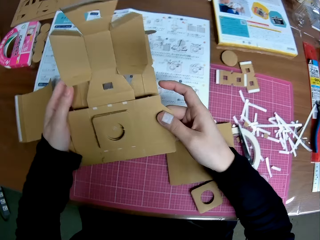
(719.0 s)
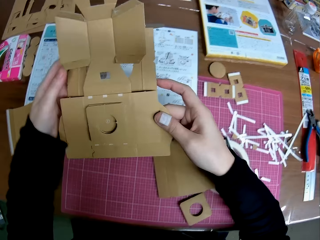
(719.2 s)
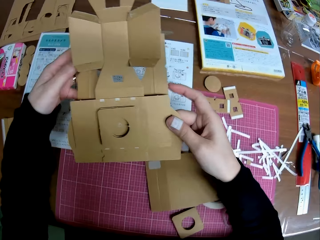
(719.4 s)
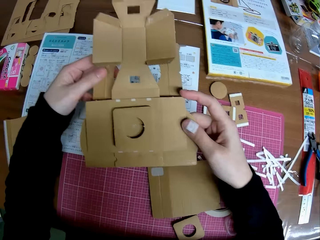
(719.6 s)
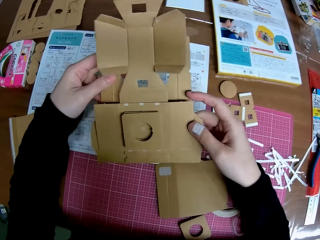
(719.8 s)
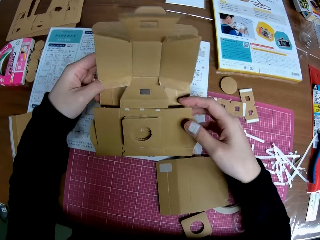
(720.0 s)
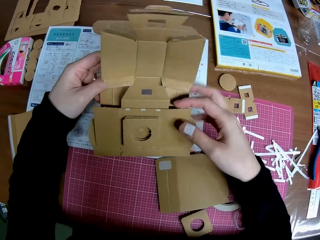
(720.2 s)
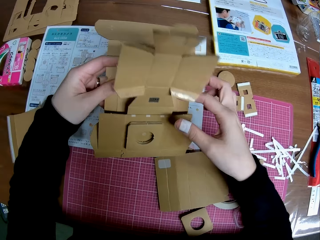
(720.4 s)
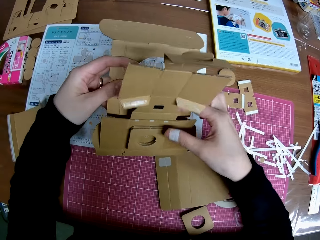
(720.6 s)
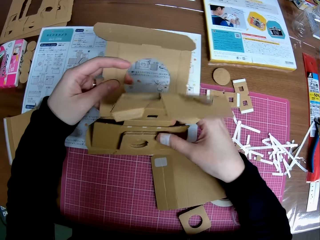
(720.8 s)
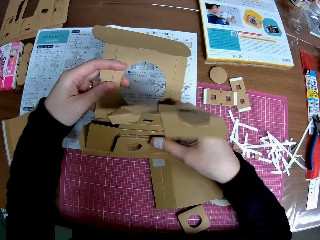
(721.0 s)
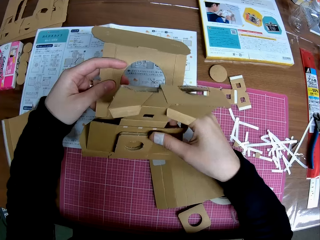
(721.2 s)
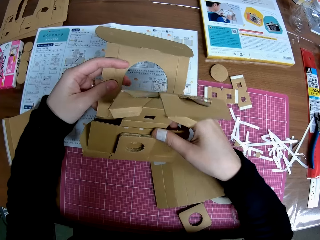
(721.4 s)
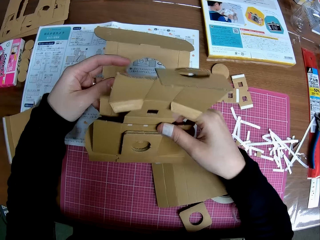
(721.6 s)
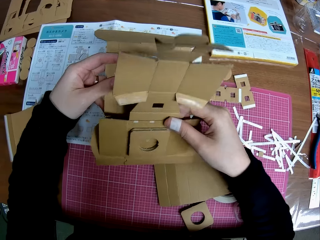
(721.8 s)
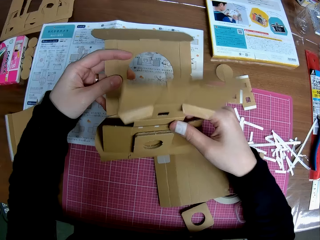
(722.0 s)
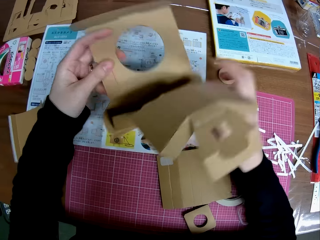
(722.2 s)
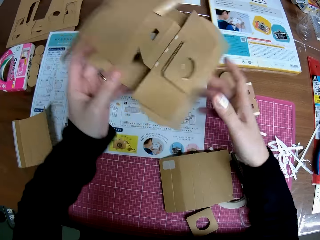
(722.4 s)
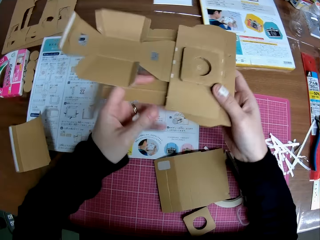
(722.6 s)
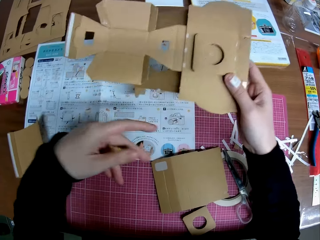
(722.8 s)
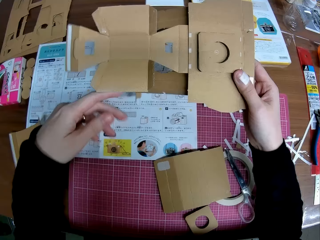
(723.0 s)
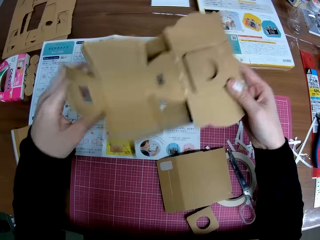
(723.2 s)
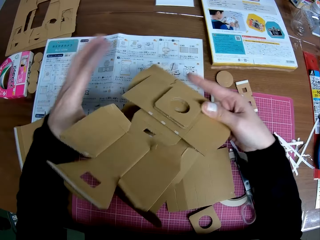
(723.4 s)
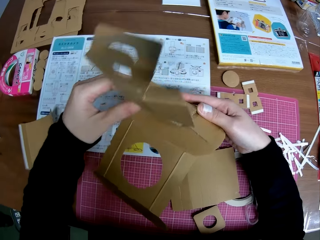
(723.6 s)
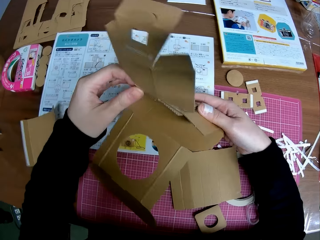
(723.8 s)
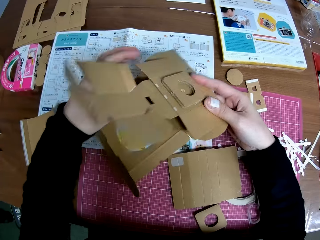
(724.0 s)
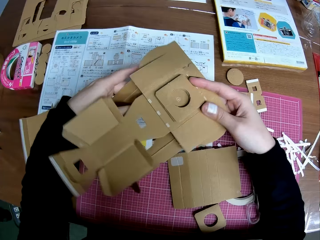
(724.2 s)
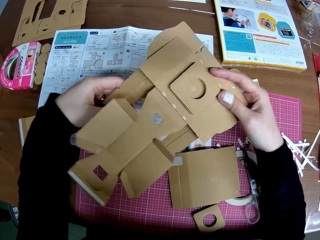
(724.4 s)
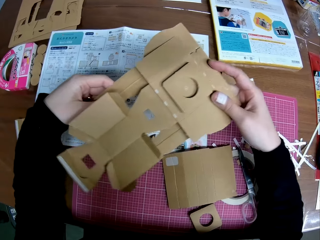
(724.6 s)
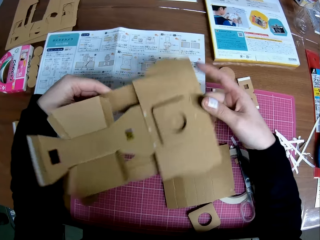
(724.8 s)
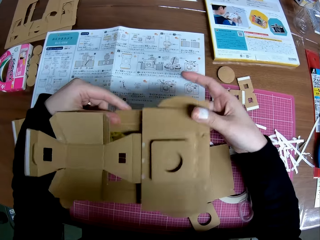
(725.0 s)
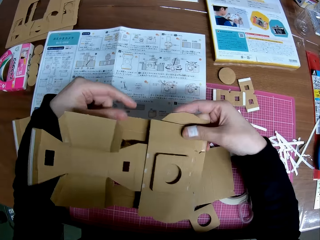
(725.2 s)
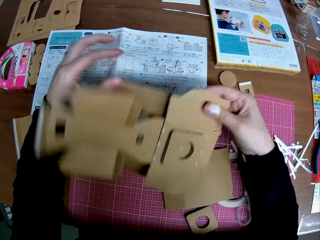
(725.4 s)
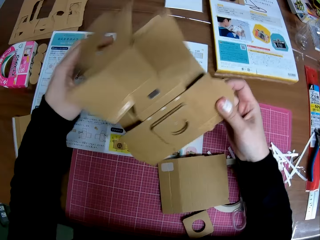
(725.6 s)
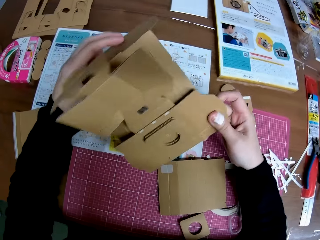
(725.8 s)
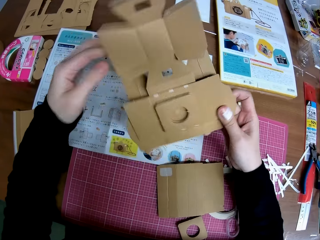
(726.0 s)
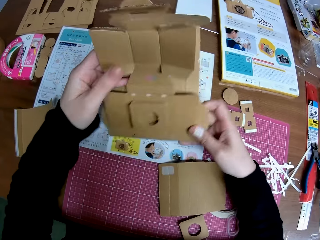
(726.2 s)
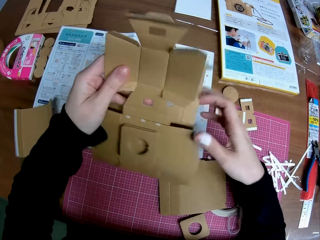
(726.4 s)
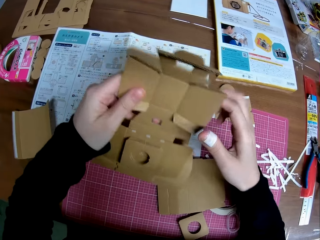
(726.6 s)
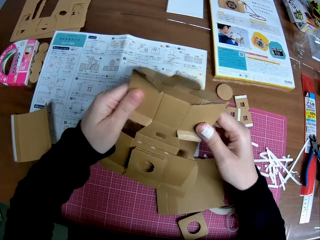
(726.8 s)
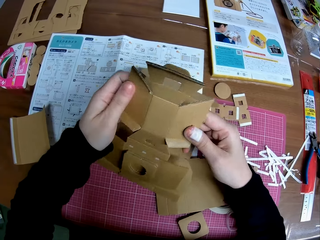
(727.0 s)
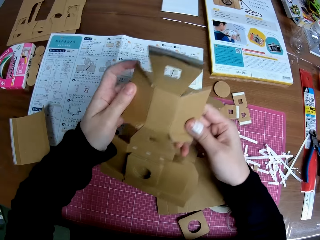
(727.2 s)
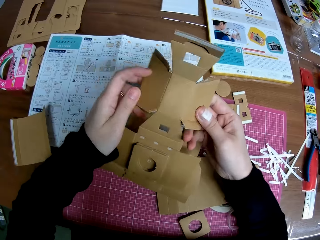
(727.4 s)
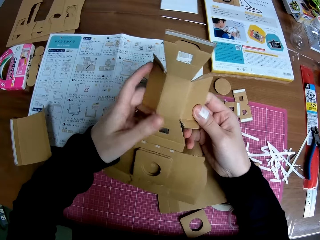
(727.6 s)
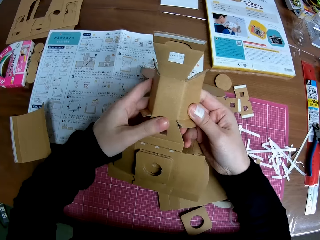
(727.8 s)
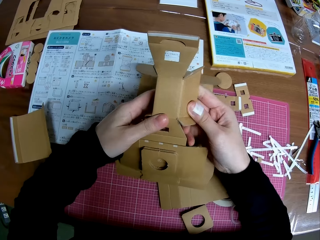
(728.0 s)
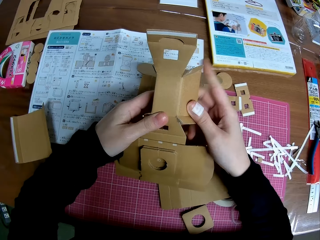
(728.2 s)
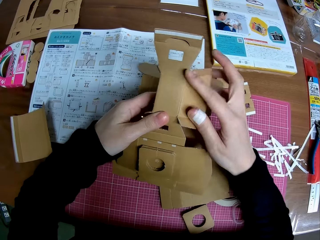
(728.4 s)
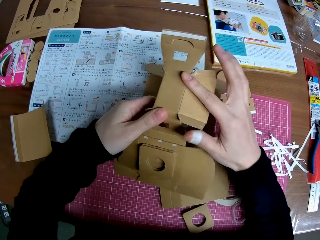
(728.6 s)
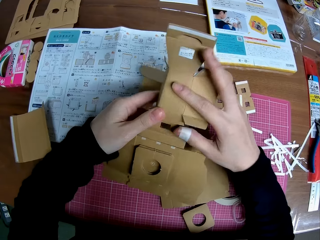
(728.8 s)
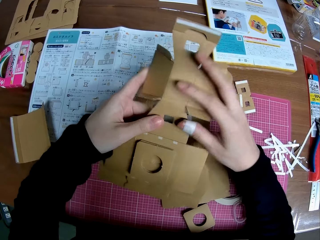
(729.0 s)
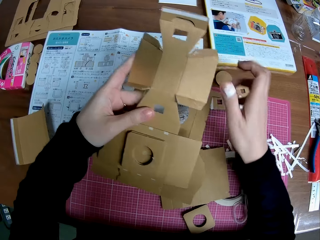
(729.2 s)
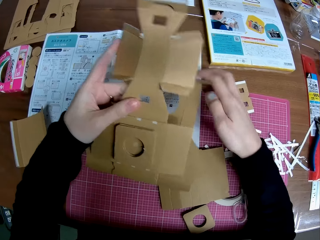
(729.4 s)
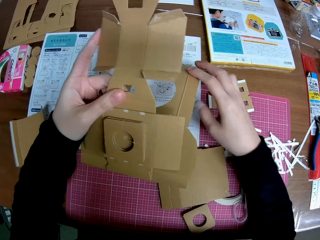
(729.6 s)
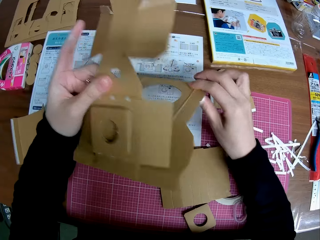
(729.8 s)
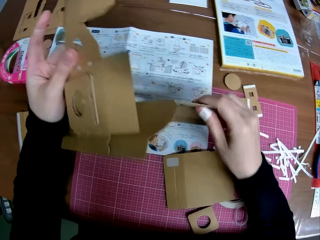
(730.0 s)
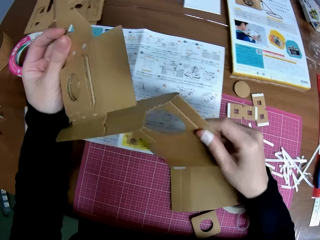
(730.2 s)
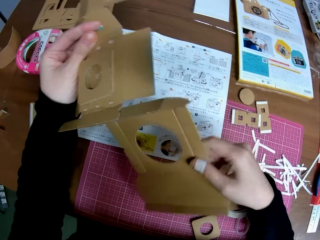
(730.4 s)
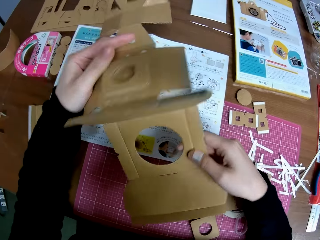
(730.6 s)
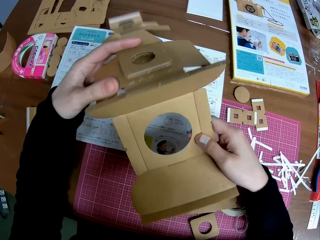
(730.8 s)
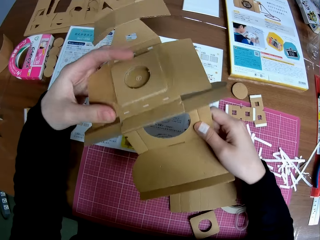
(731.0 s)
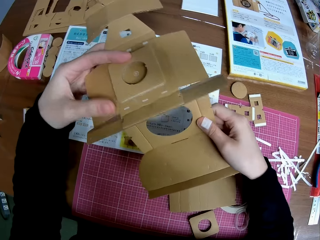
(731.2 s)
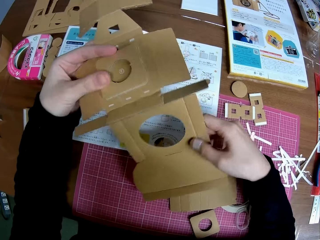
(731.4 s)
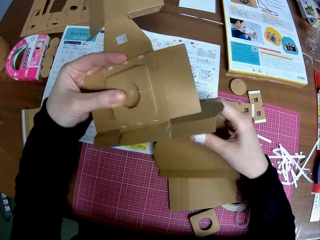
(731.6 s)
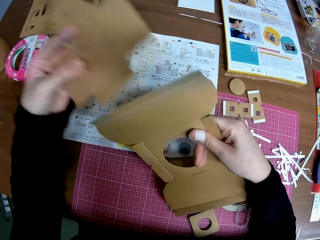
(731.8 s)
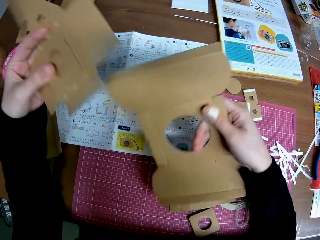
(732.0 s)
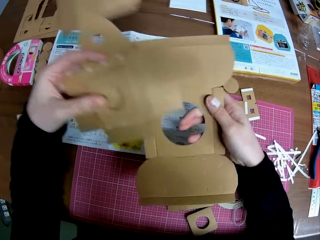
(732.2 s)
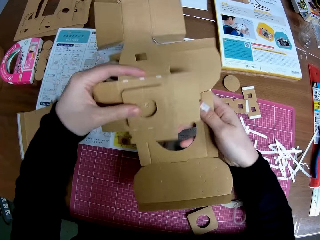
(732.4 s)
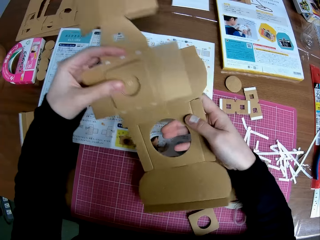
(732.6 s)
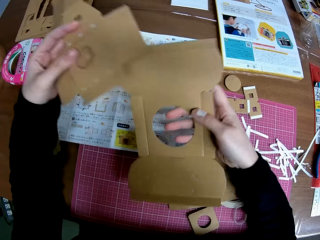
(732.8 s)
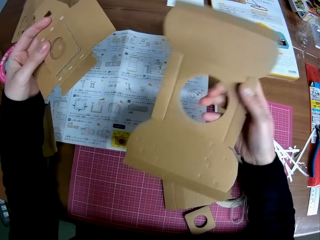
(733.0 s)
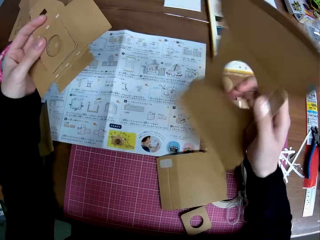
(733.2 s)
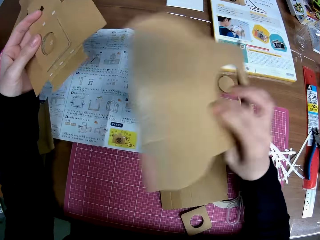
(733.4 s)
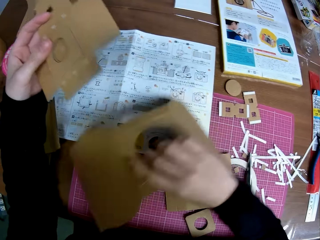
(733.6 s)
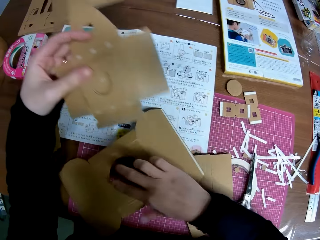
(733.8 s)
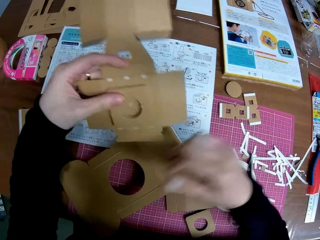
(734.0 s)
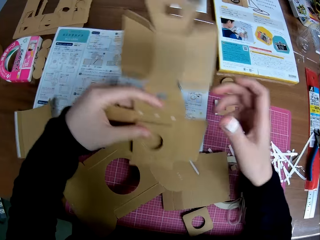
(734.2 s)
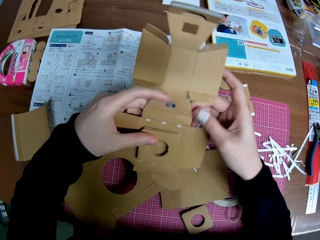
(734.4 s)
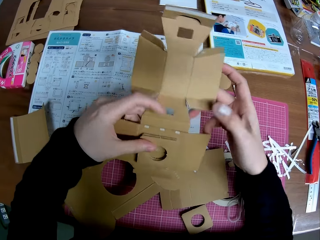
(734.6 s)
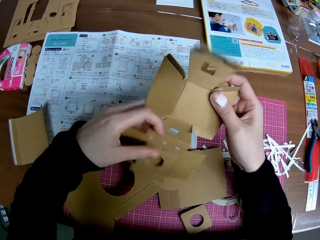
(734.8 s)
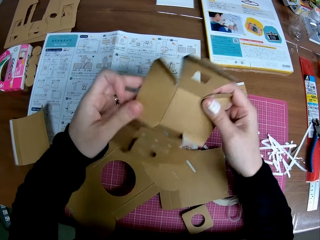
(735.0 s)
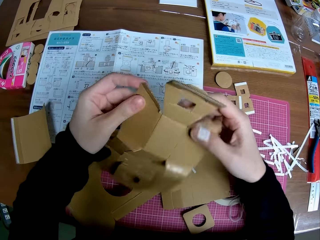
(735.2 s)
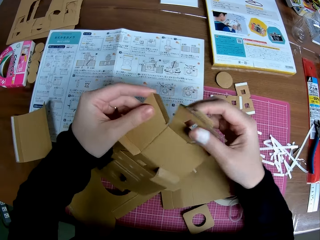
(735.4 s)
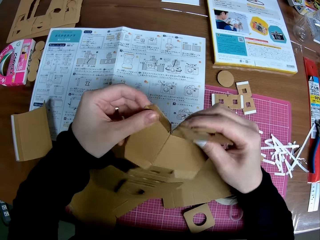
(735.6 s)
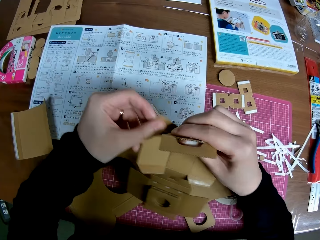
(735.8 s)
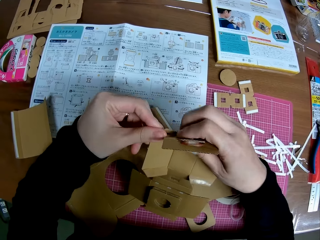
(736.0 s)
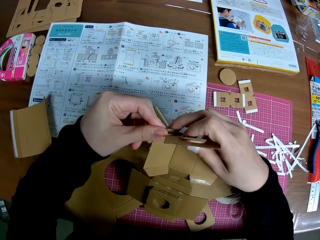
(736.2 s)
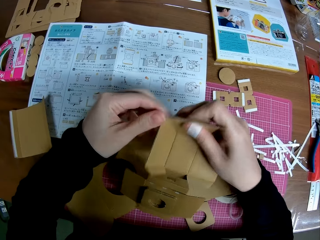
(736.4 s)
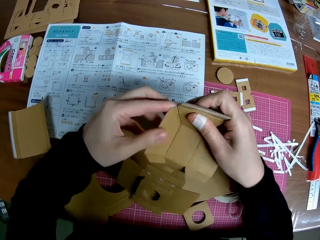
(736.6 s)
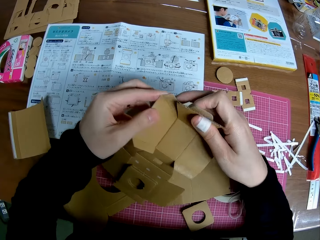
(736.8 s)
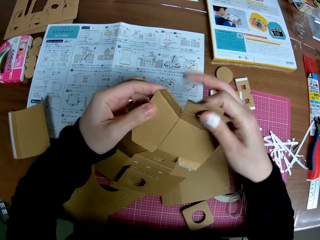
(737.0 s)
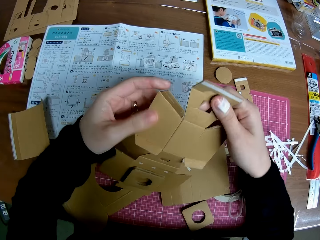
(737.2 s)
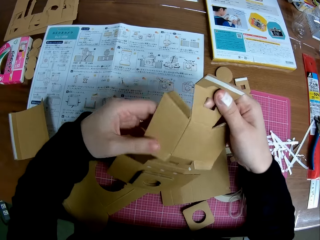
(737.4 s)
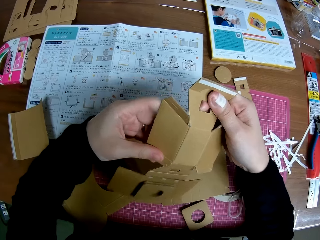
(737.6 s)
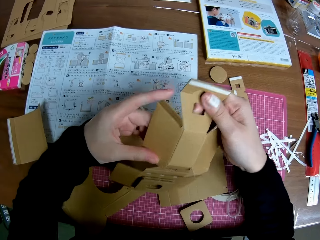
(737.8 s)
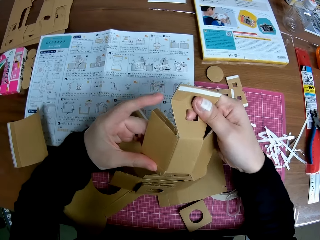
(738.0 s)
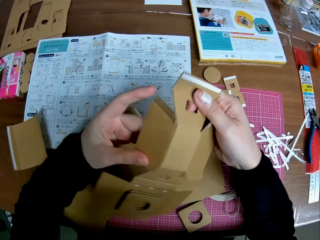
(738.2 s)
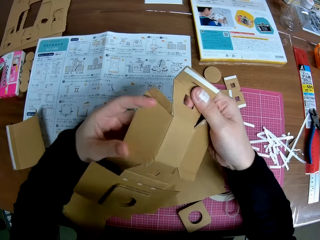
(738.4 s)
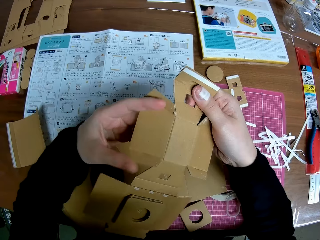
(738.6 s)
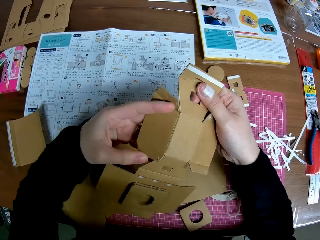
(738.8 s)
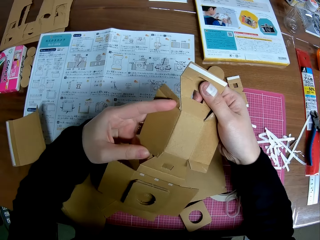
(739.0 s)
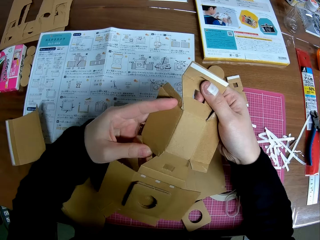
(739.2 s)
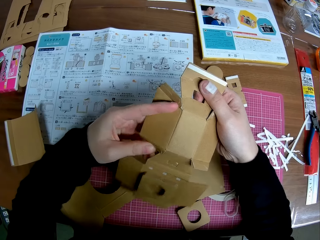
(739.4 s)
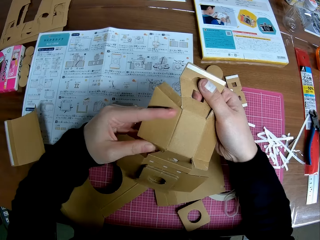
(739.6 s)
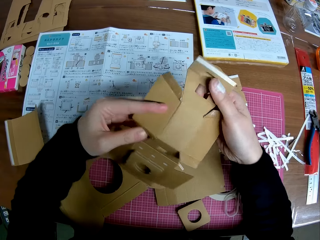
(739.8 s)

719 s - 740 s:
The camera wearer uncouples the piece of paper mechanical model or cardboard box in his hands into two pieces. He drops a piece of paper mechanical model on the table with his right hand. He folds a piece of cardboard box. He handles the other piece of paper mechanical model with both hands.
